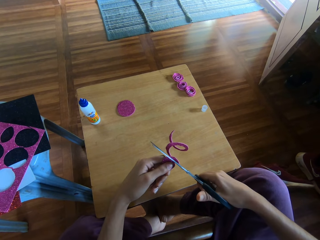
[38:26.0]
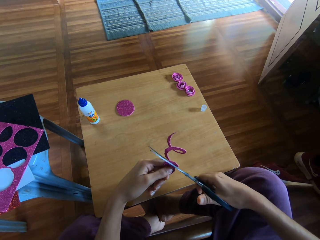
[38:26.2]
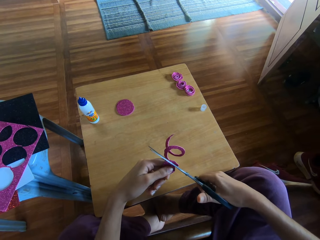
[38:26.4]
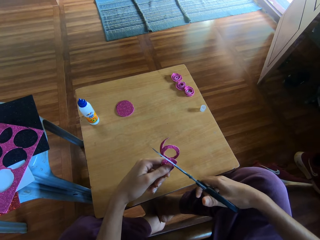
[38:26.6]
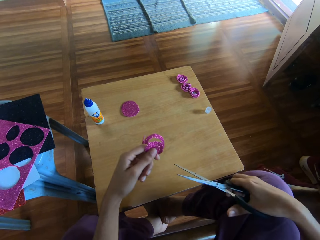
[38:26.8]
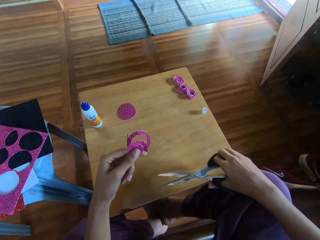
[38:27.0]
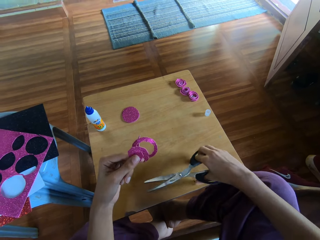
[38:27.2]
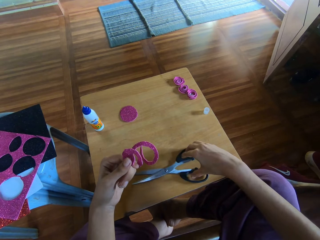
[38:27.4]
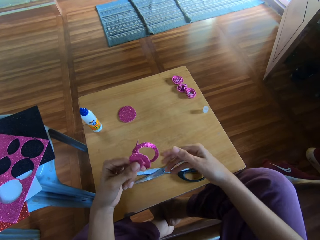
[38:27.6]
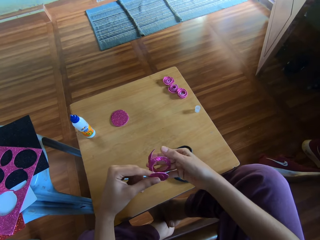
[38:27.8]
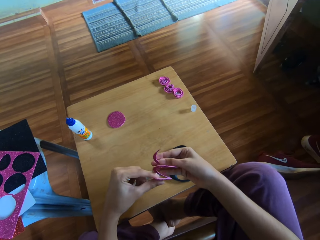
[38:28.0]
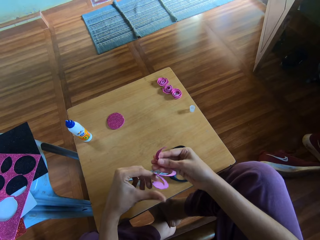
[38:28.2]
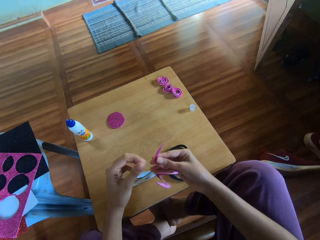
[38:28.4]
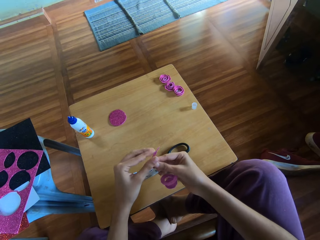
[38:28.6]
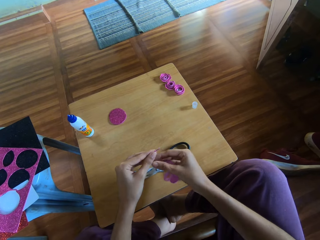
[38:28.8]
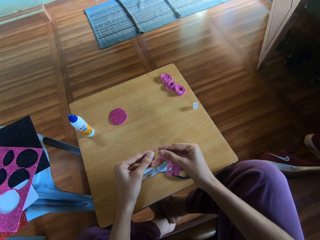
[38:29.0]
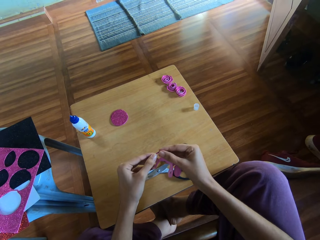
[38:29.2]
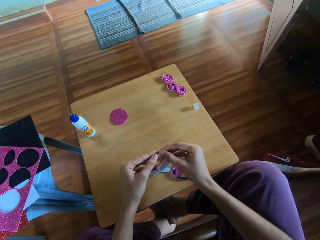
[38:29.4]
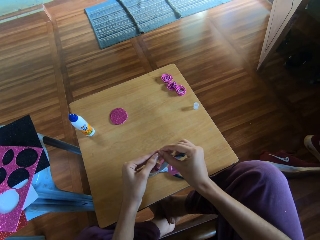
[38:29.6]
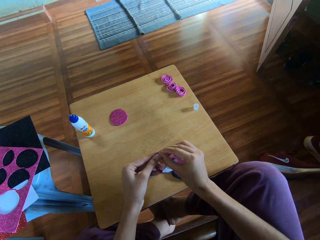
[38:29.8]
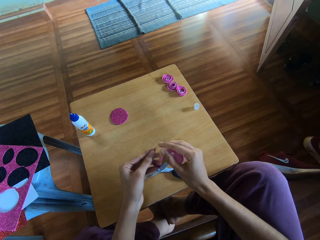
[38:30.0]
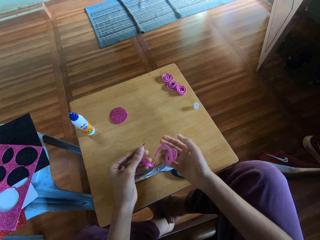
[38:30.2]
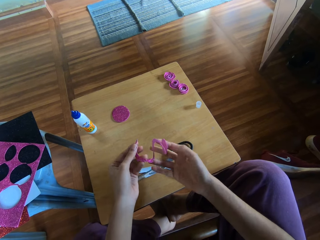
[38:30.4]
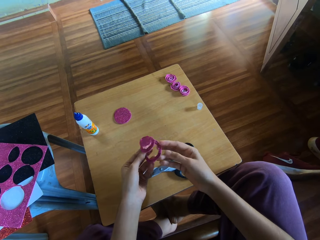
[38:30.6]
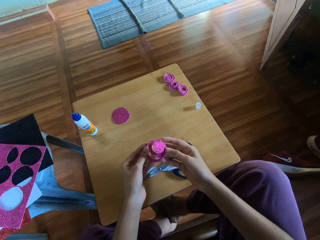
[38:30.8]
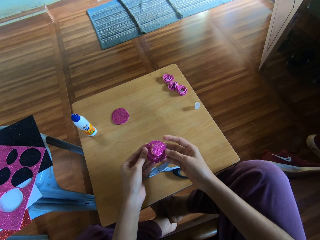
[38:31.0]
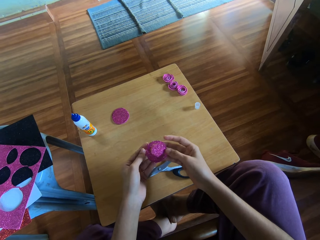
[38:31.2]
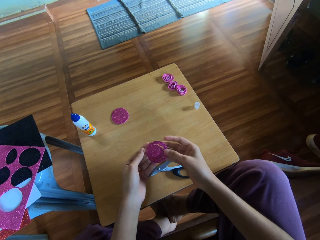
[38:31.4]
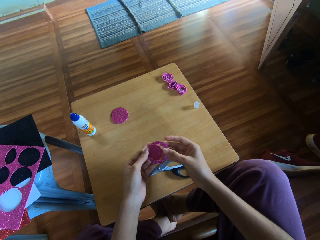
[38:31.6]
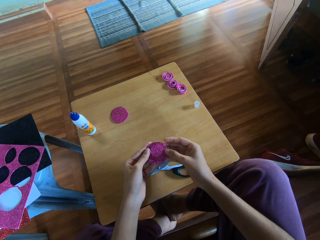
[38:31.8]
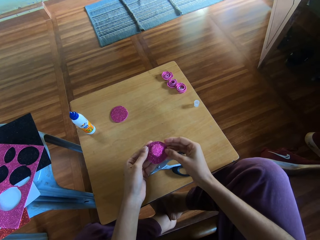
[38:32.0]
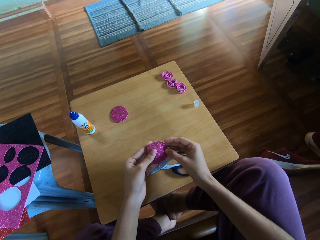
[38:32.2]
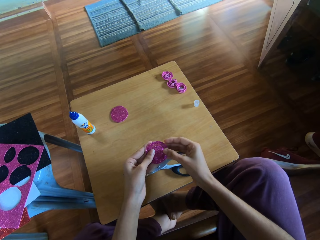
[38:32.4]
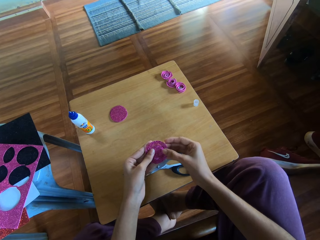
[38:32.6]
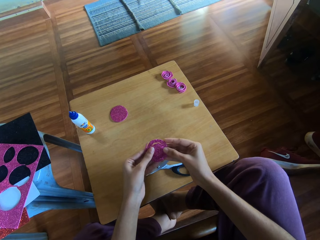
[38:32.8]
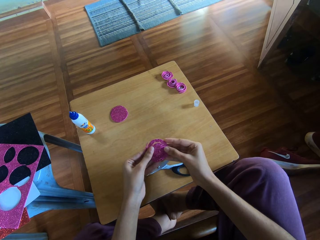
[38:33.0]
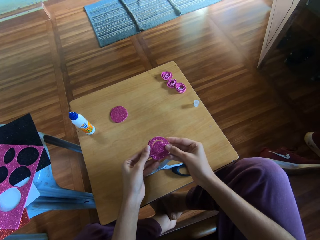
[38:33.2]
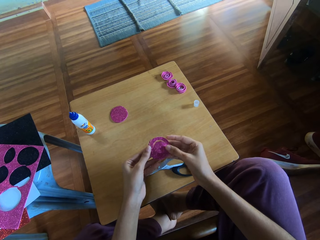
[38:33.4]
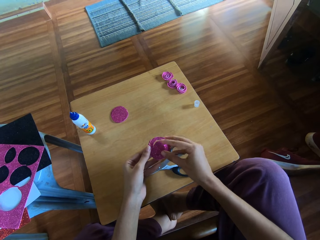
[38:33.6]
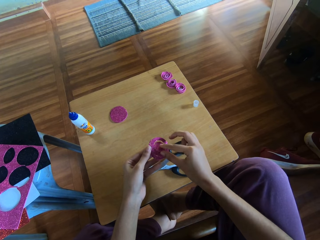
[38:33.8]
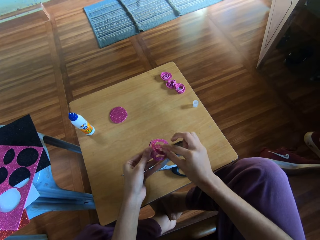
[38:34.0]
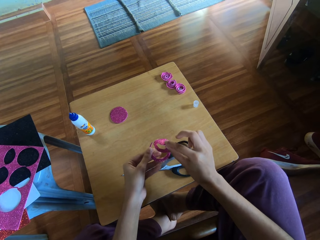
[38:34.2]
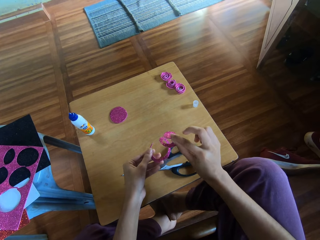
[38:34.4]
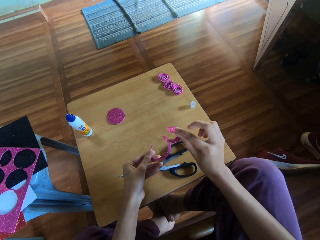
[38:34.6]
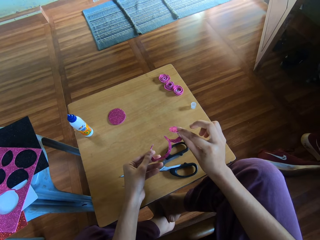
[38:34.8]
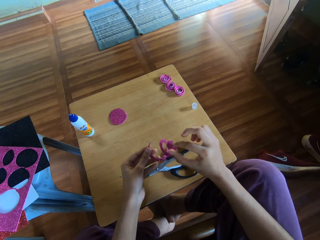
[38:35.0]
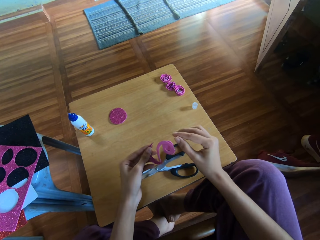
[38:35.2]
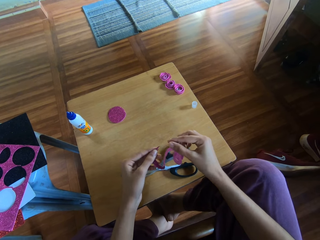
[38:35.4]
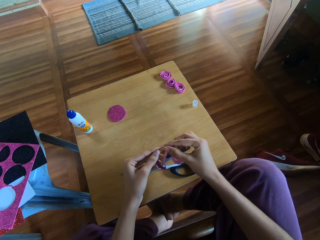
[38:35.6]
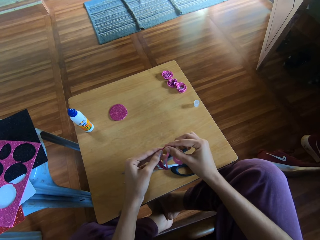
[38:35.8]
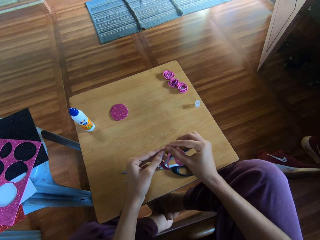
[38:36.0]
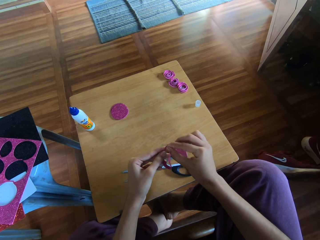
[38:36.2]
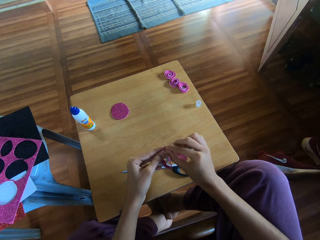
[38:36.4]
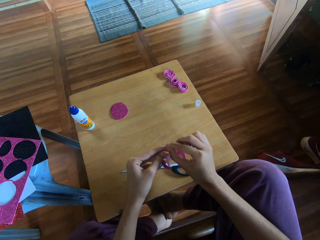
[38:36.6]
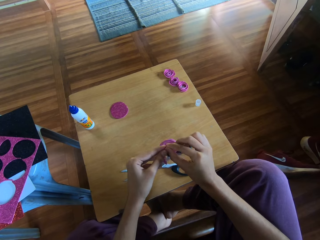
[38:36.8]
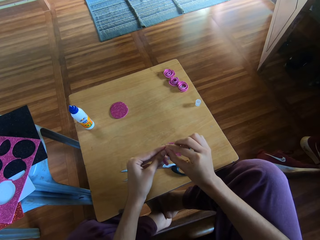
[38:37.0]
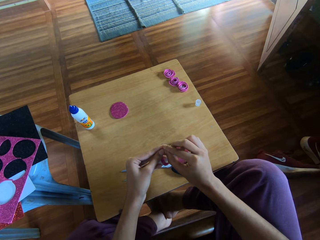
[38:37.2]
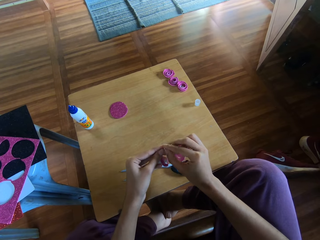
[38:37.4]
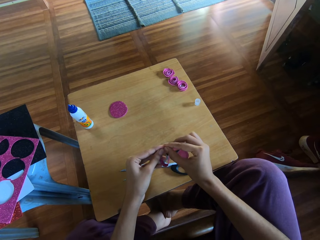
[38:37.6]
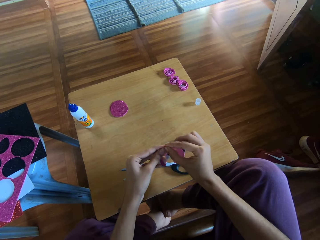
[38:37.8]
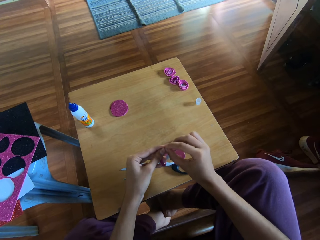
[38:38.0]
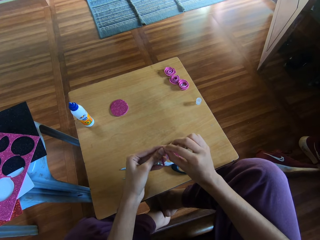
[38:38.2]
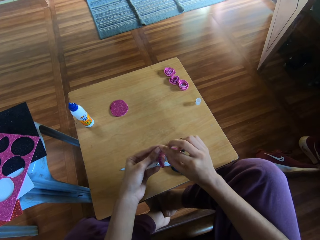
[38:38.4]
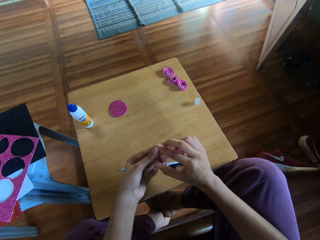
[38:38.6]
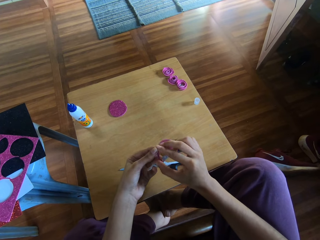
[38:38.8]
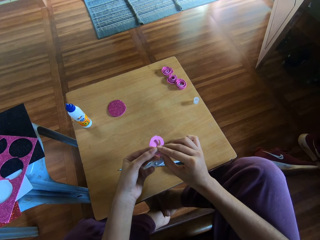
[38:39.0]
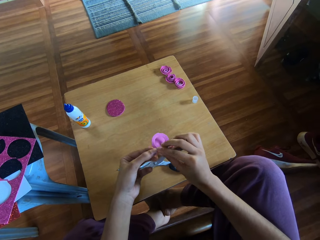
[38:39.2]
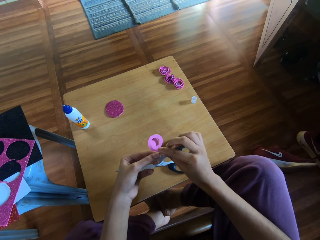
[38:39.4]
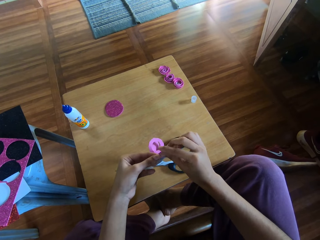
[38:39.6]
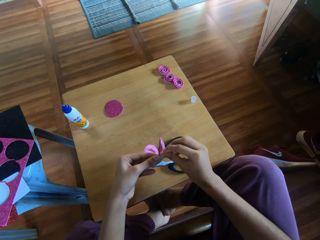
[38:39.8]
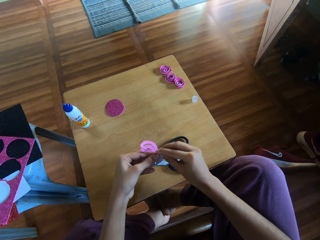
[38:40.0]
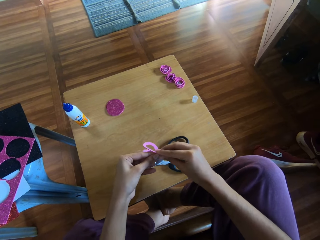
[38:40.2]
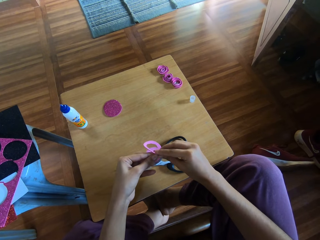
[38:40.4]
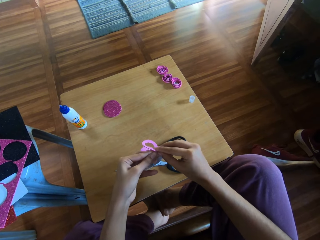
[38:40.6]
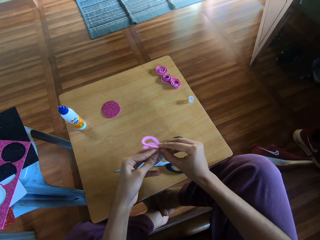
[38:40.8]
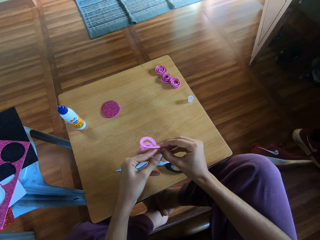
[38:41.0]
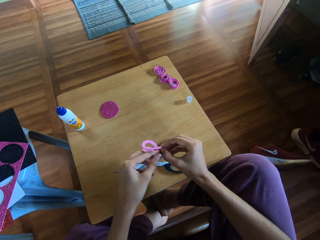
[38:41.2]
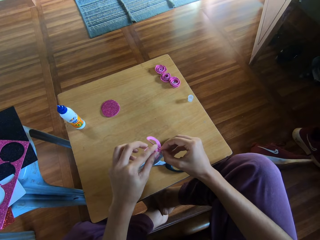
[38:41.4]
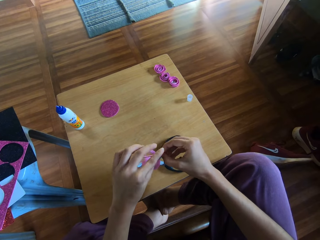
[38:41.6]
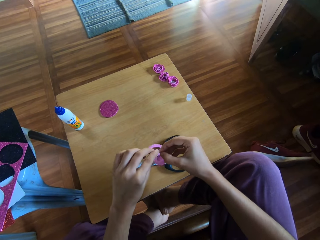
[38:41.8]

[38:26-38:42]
The camera wearer drops the scissors on the table. They hold the paper with both hands. They fold the craft paper. They inspect the paper with both hands. They roll the paper with both hands.

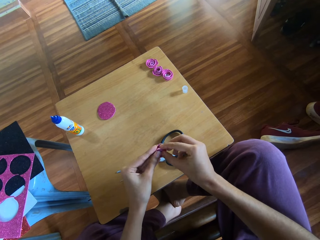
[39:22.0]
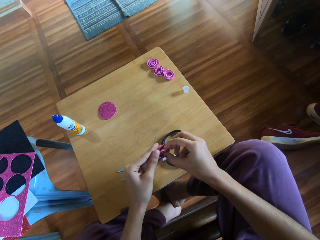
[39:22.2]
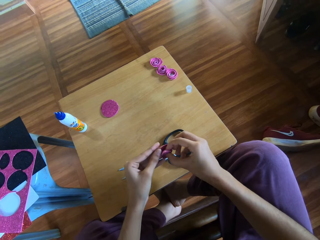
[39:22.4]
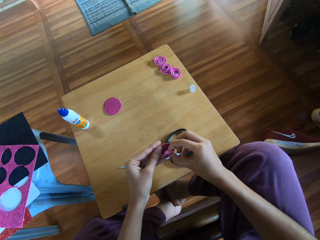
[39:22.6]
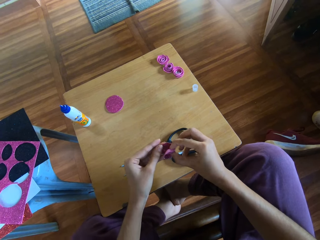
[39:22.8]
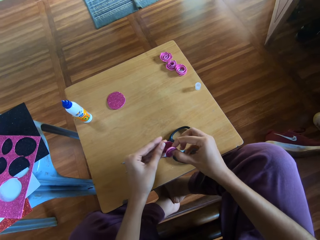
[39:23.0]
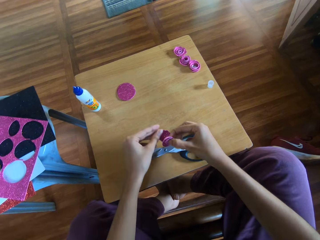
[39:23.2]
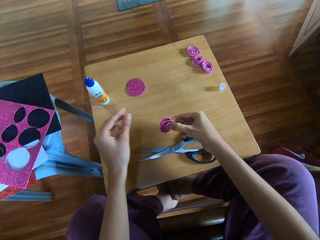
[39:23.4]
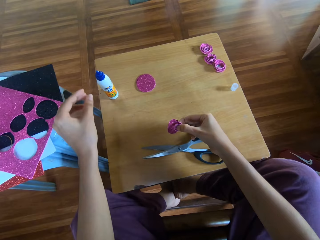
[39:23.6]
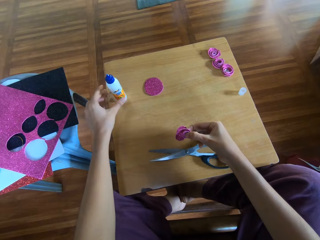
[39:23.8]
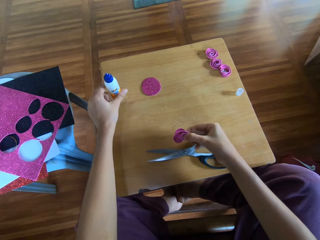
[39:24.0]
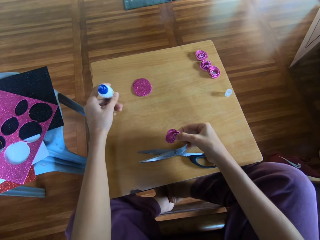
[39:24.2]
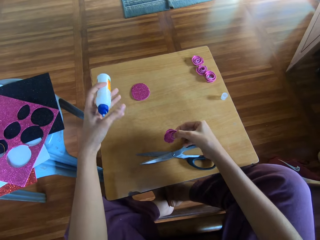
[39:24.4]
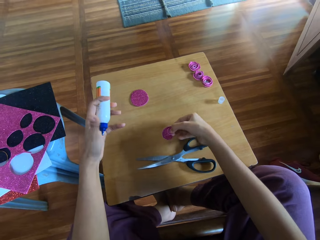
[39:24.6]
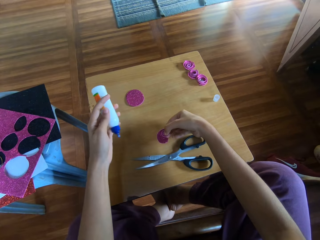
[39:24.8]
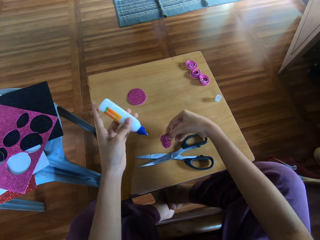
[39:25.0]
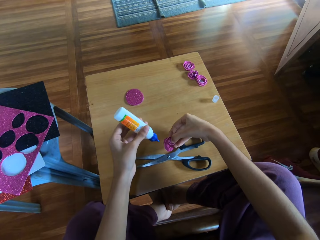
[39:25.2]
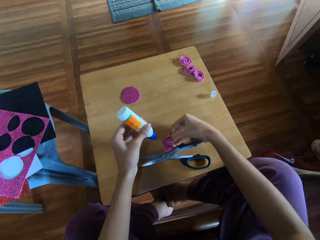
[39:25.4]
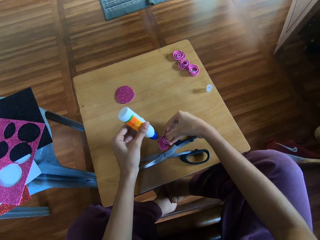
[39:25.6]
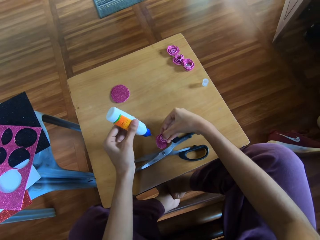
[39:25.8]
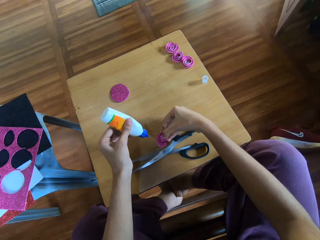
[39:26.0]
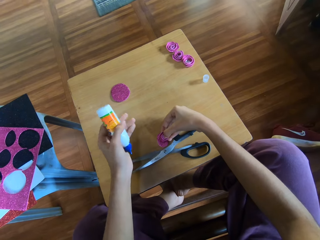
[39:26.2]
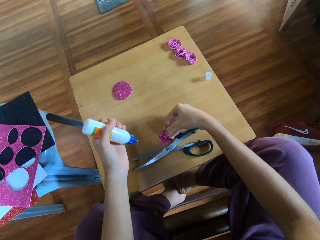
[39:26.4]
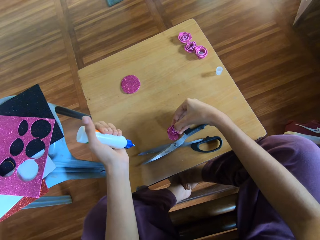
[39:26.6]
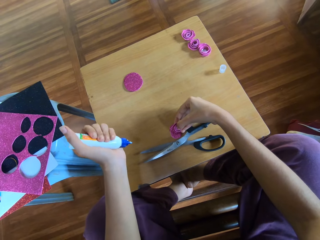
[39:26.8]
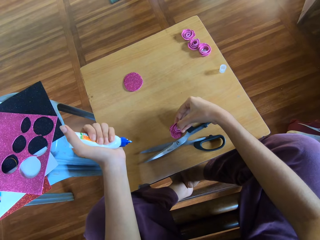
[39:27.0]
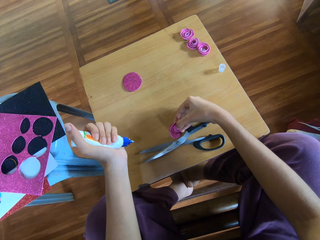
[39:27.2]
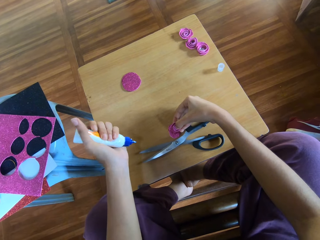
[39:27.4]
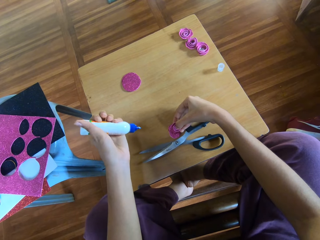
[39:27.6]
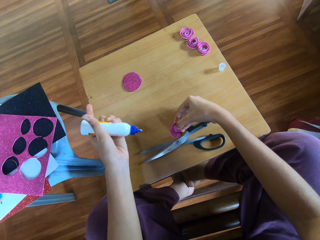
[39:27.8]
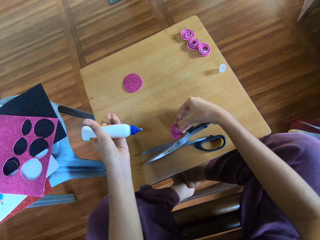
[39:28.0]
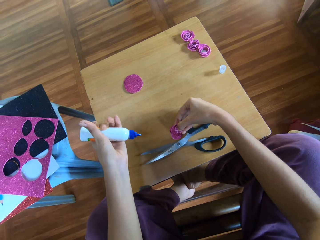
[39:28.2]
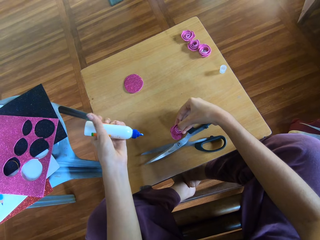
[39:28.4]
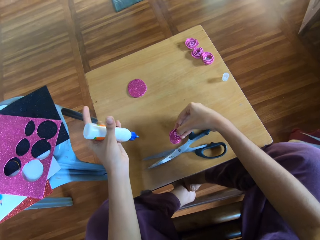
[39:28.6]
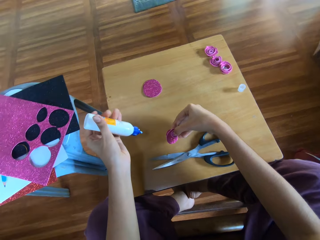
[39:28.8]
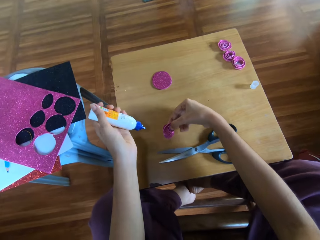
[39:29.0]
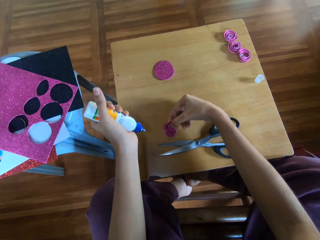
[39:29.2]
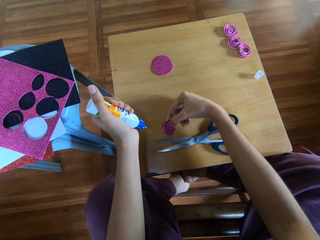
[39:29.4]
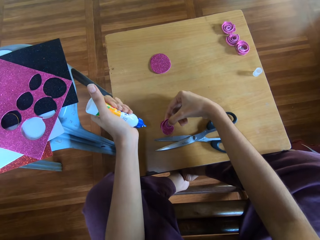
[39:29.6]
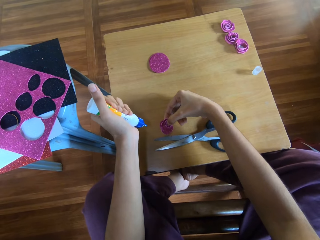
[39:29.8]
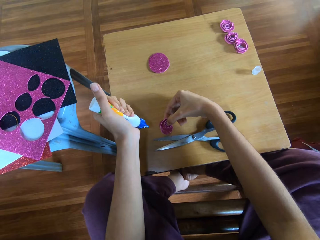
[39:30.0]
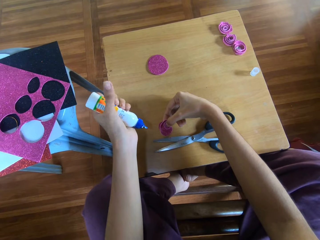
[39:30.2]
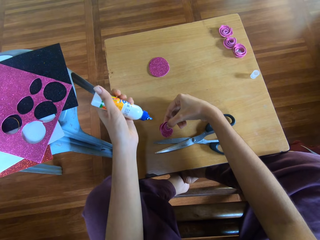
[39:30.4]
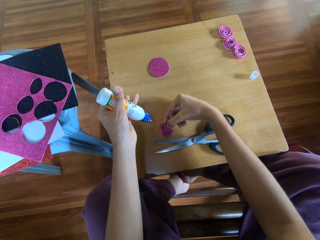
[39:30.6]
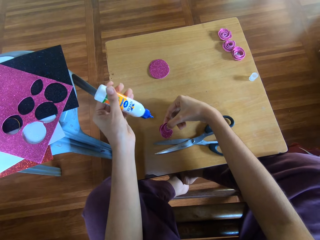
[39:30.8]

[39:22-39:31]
The camera wearer picks up the super glue bottle from the table with her left hand. She presses the glue bottle. She puts the super glue on a piece of craft paper.
